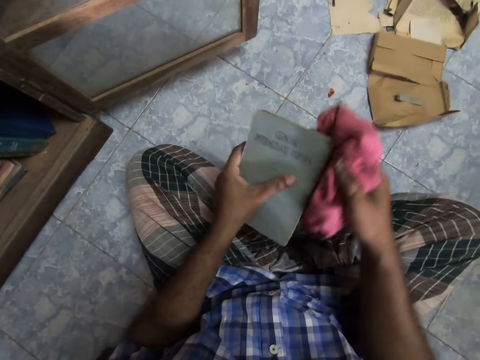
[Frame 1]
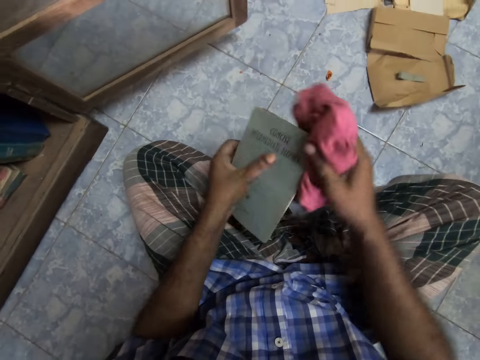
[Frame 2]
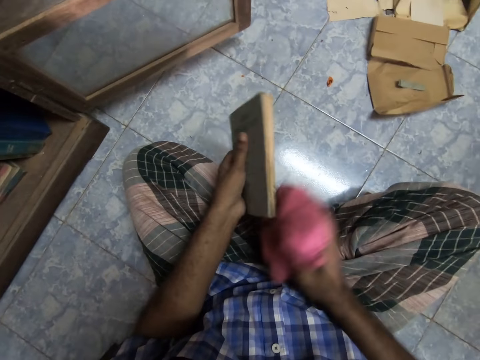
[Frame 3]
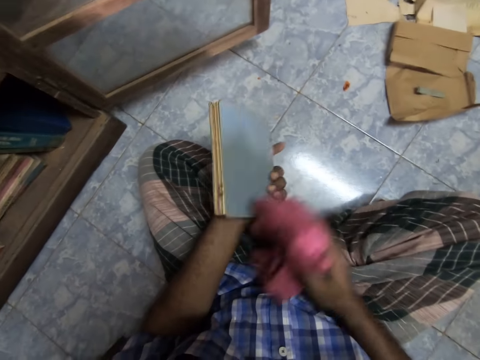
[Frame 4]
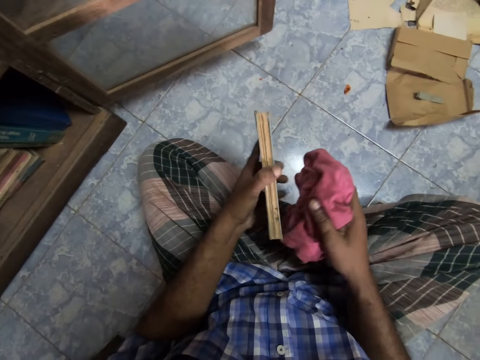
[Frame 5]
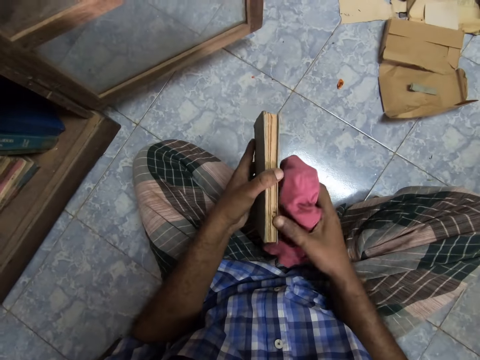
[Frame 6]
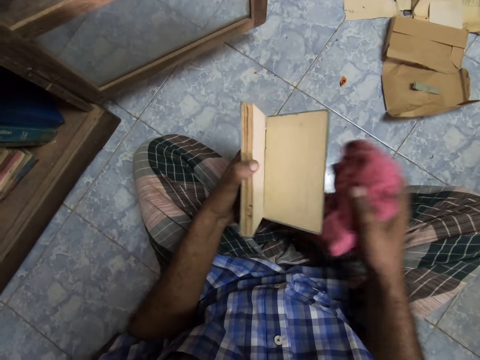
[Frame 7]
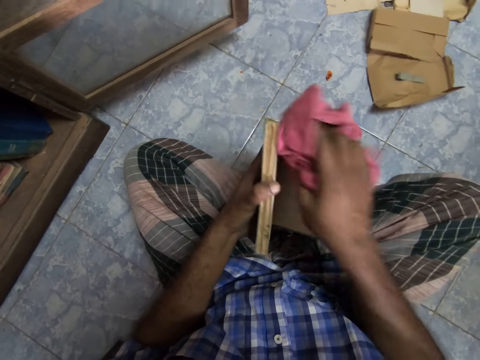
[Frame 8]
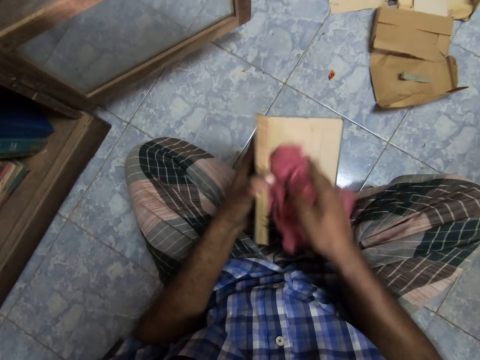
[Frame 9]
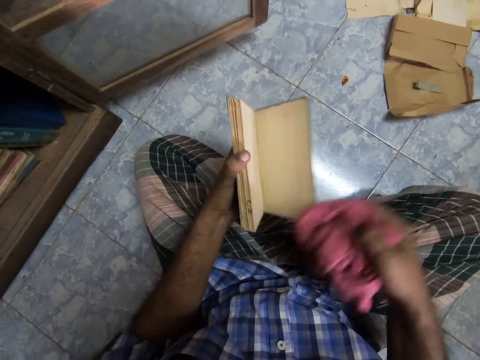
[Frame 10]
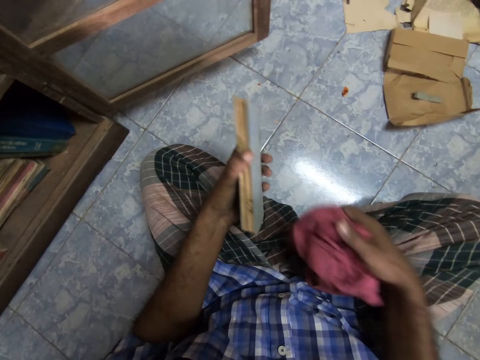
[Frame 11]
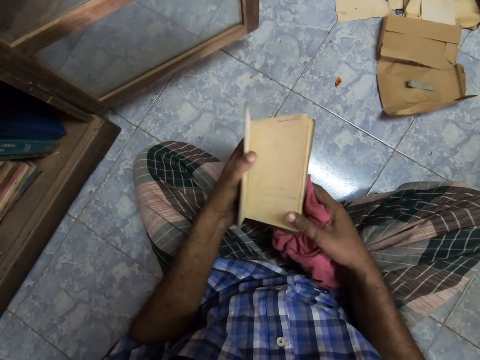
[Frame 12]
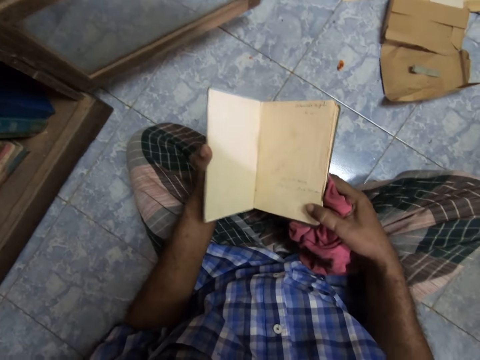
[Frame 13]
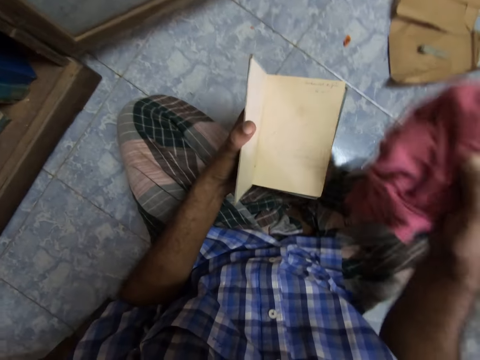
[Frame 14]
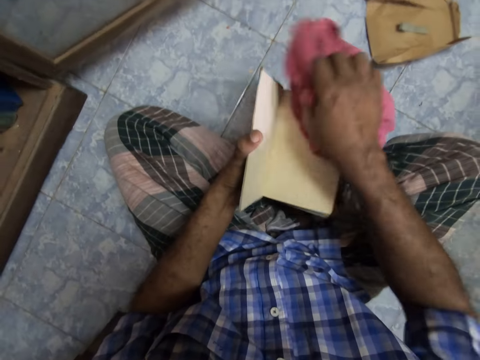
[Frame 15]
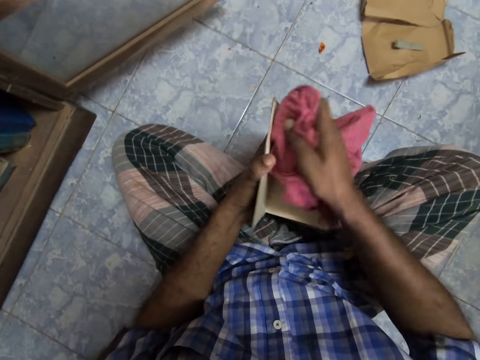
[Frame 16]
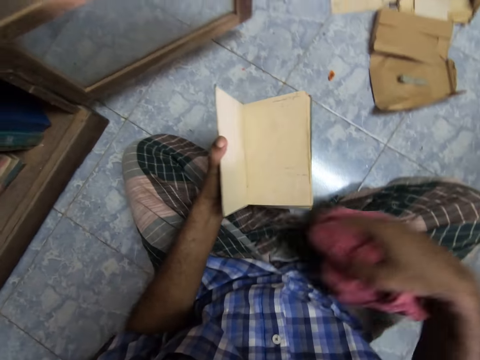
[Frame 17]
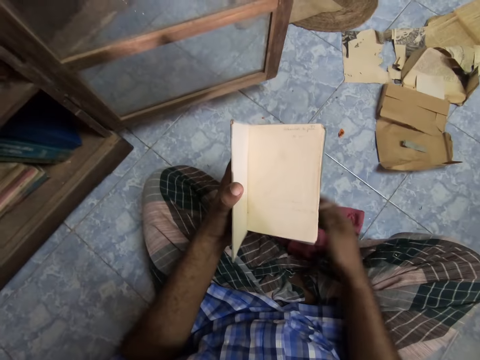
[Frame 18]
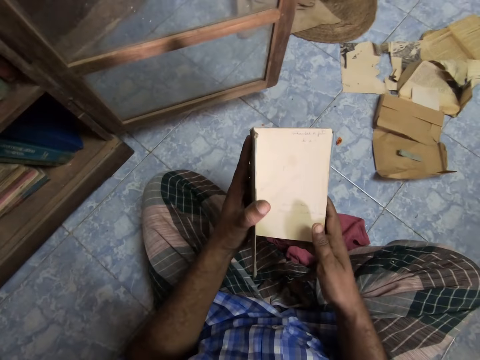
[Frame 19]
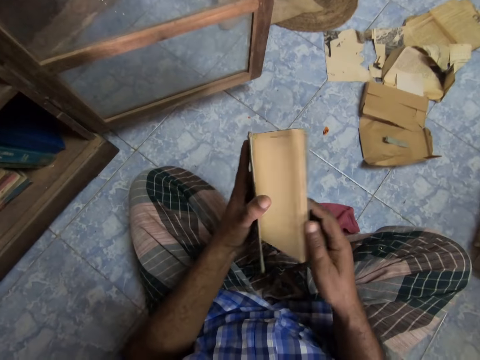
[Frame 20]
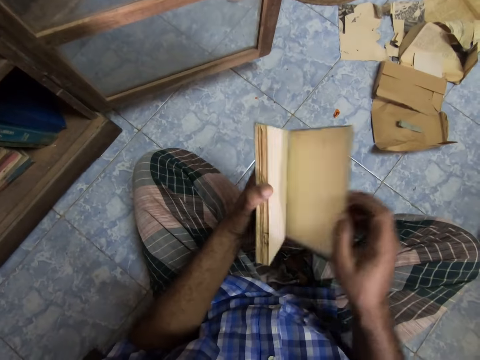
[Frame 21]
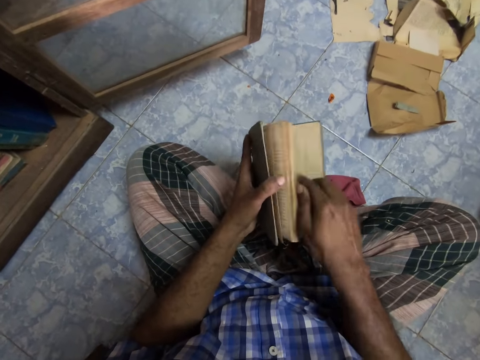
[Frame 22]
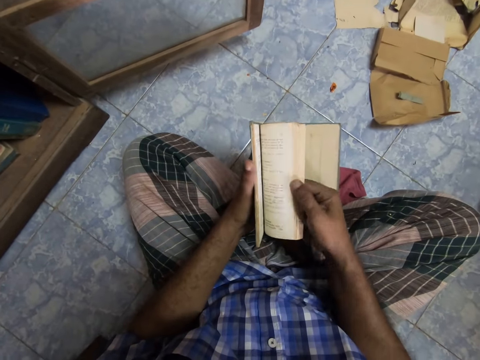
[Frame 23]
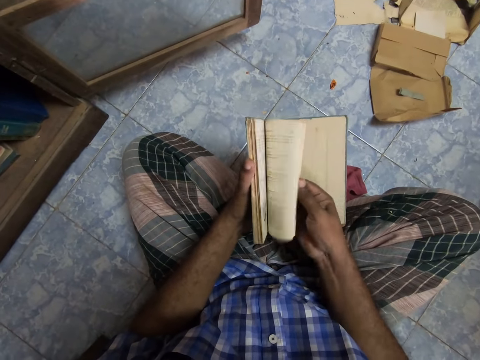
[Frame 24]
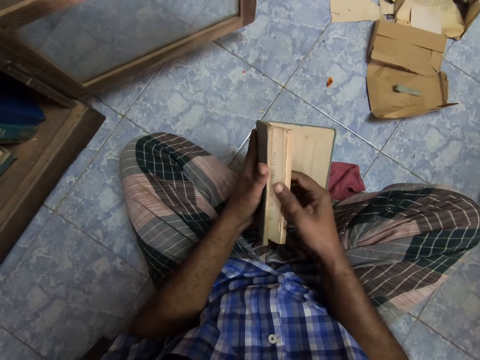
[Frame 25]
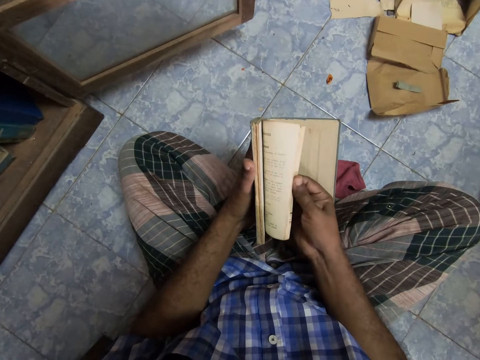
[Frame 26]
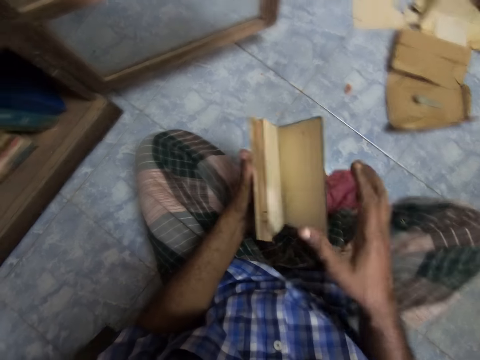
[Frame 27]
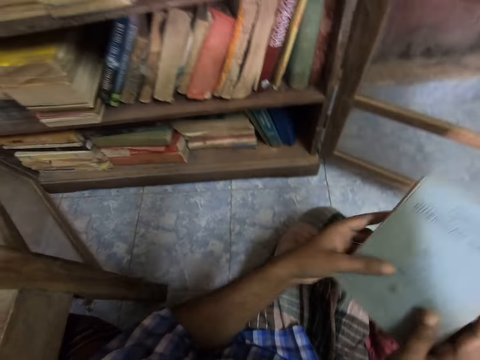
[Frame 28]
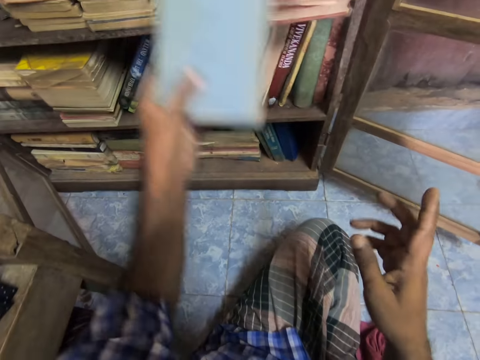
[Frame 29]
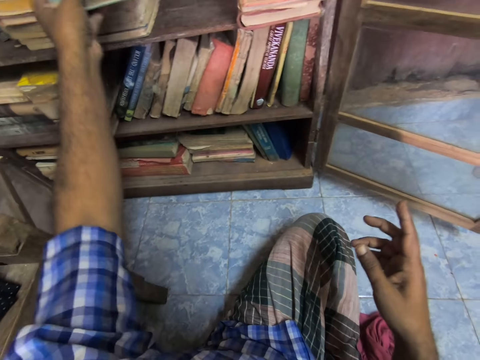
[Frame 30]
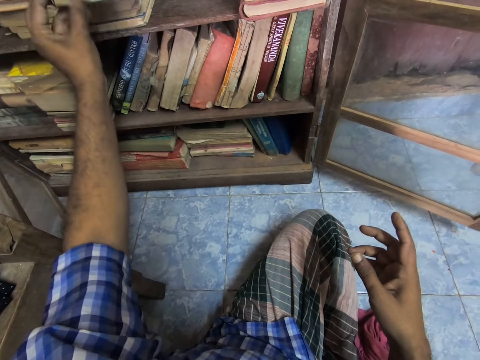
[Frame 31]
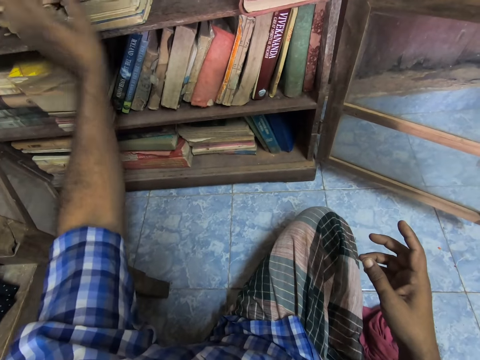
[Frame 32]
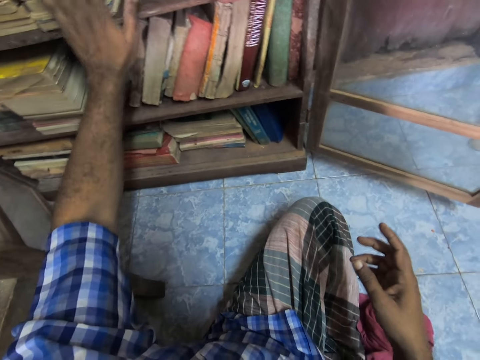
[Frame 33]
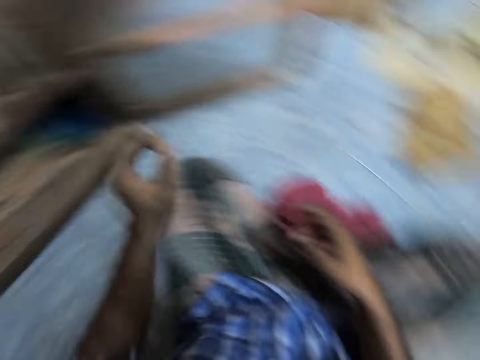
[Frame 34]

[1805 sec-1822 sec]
The camera wearer opens the pages. They wipe the book. They place the rag on the floor. They open the pages. They put the book on the shelf.

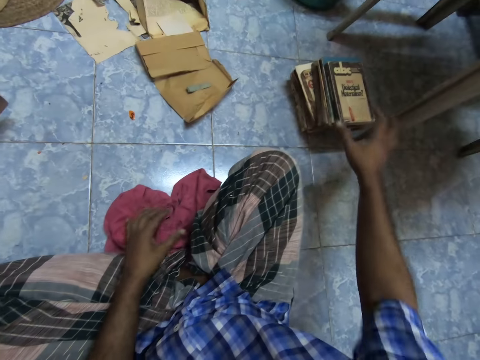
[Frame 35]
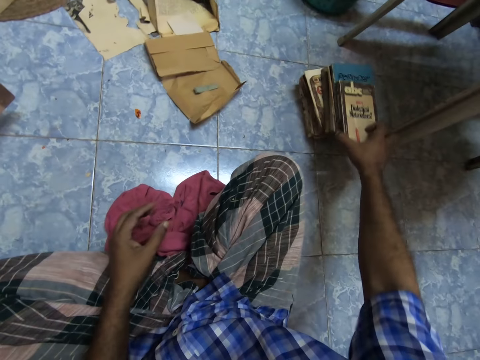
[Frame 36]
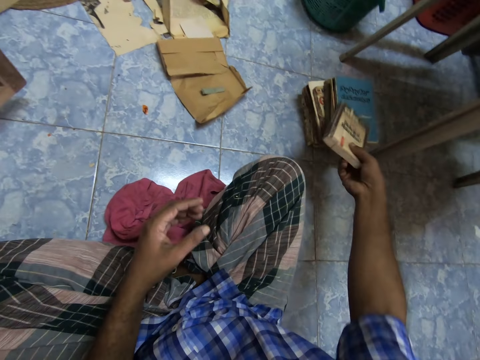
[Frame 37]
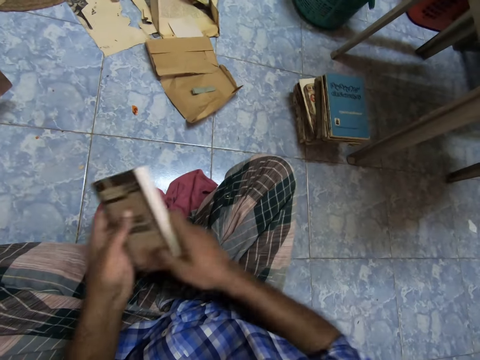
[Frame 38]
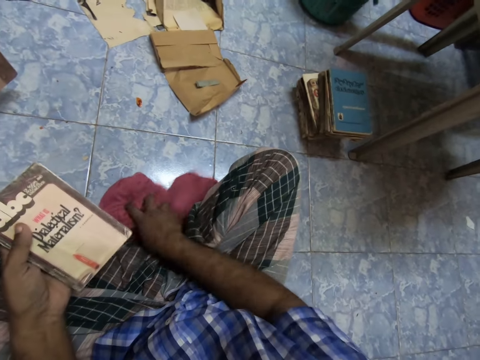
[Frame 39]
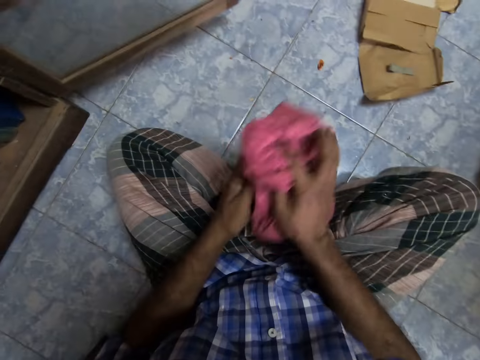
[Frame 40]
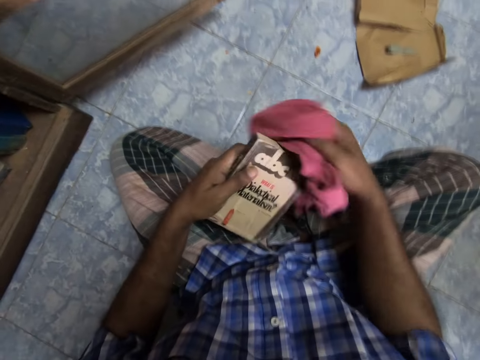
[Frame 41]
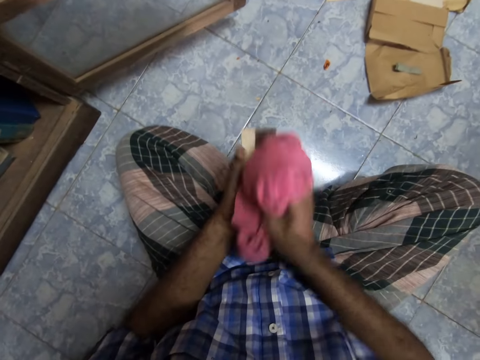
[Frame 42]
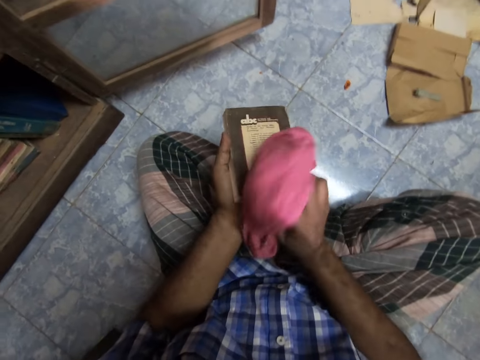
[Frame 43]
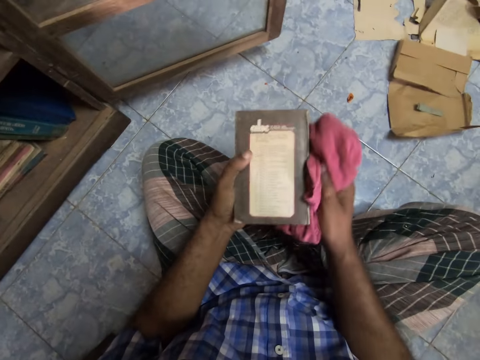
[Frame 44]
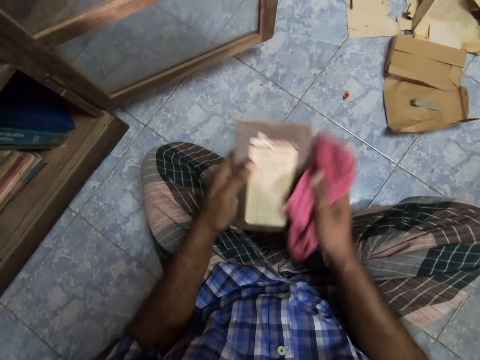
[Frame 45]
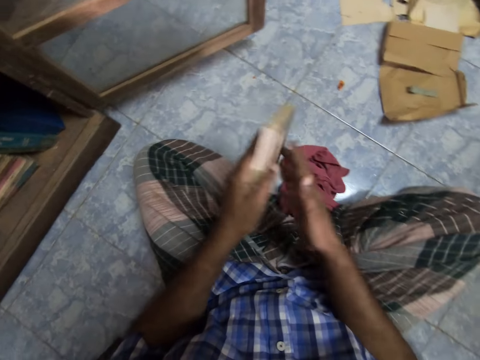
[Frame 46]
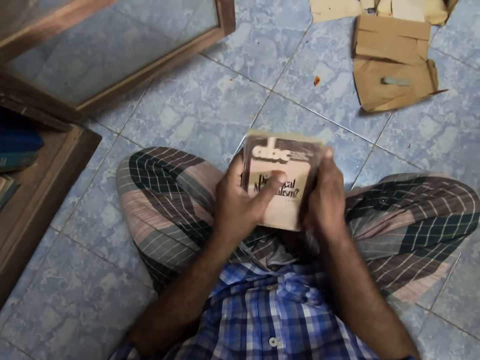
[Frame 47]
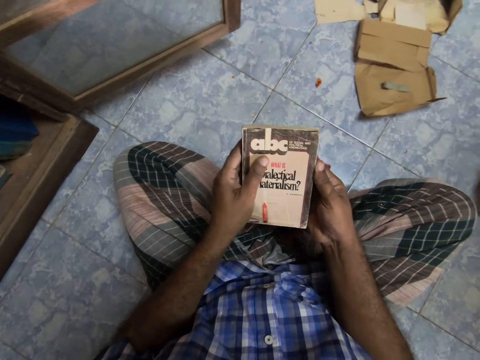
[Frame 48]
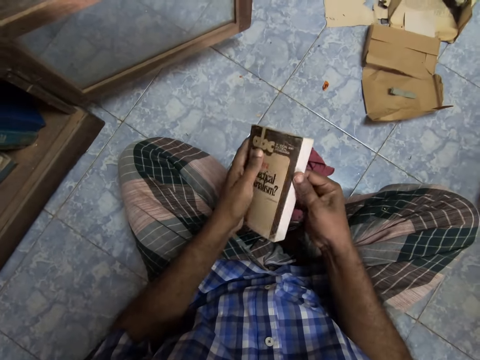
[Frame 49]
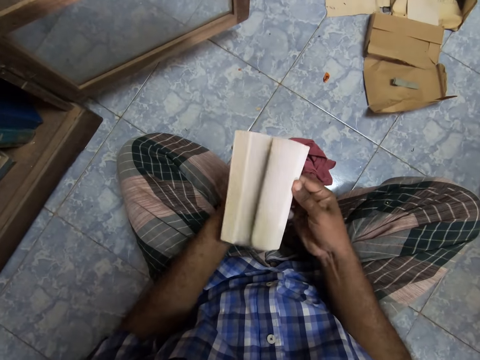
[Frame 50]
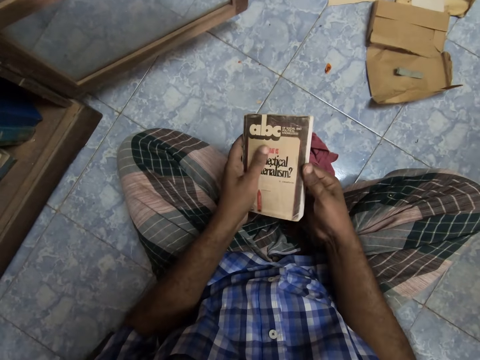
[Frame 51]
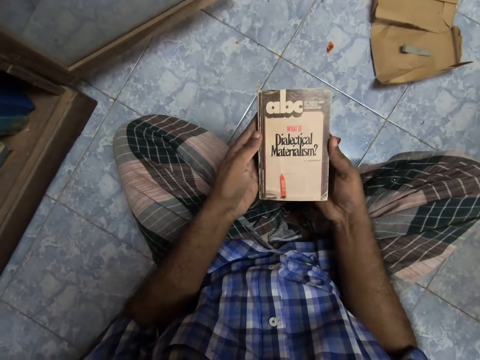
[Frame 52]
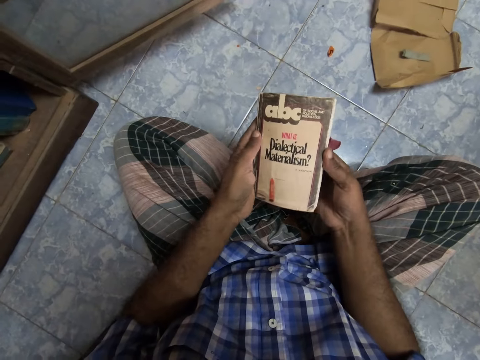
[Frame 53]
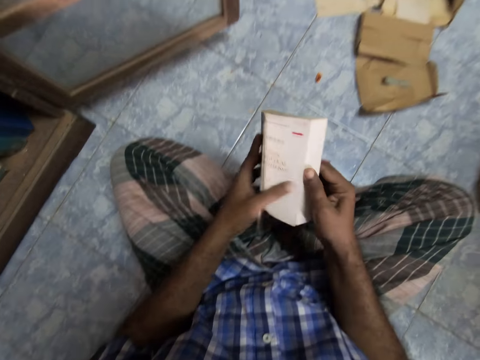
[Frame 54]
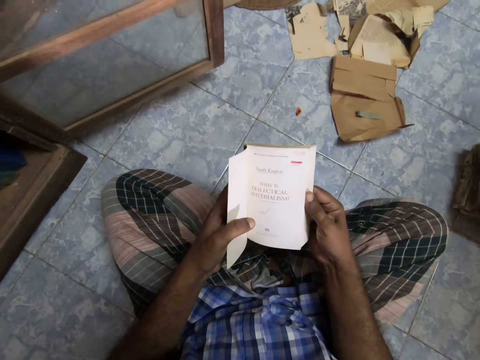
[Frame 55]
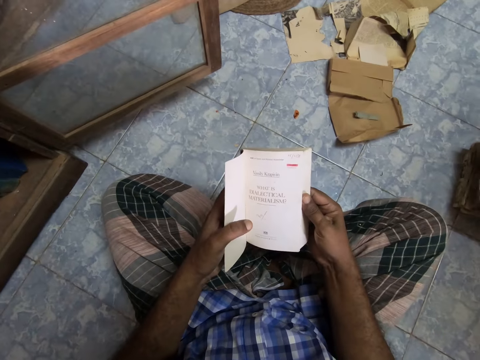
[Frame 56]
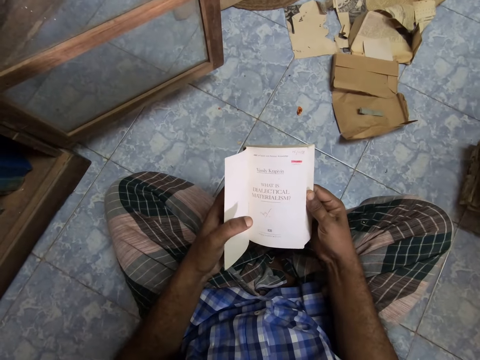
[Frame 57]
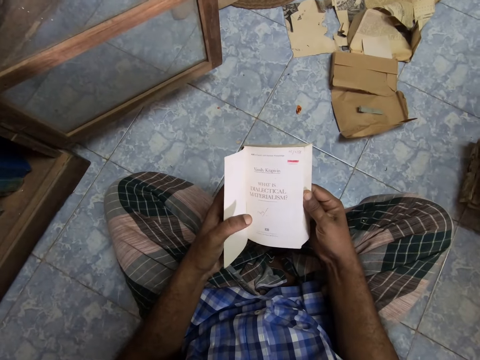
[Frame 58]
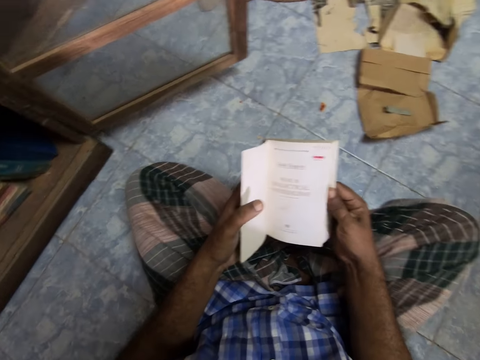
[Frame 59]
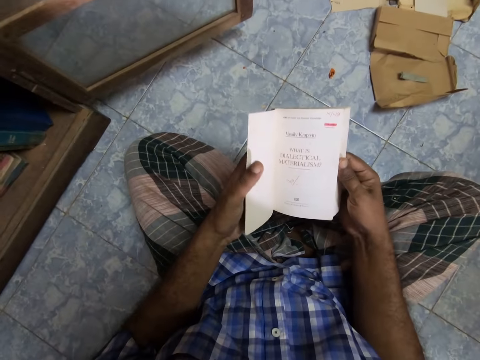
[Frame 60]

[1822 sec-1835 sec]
The camera wearer picks up the book and passes the book to the left hand. They pick up the rag and wipe the book. They drop the rag. They stare at the book. They open the pages. They stare at the book.
